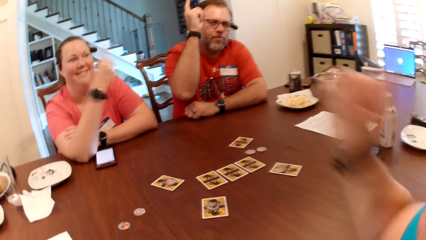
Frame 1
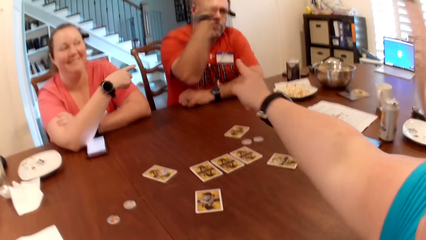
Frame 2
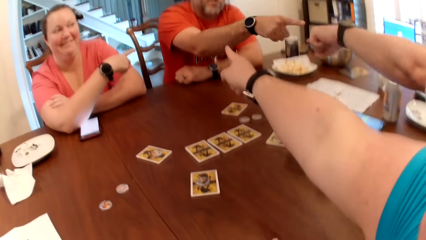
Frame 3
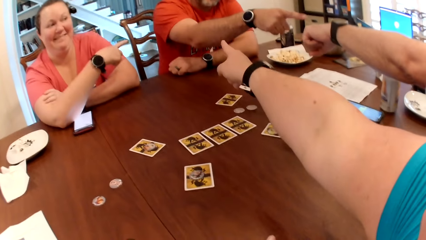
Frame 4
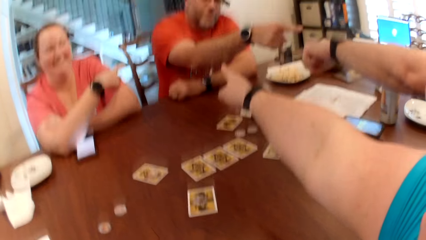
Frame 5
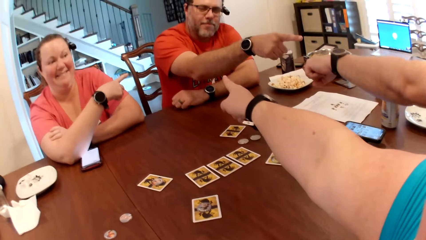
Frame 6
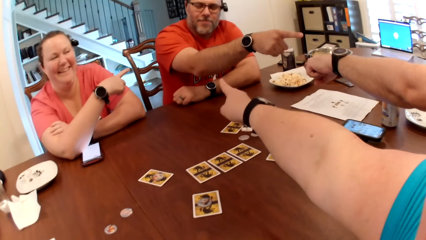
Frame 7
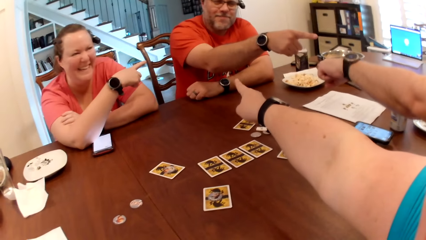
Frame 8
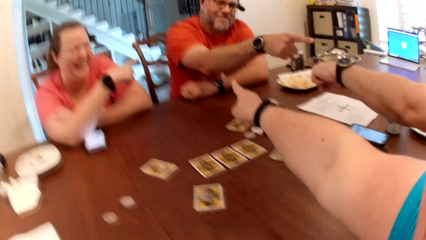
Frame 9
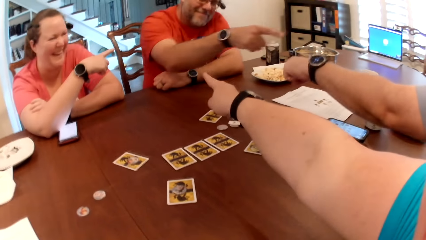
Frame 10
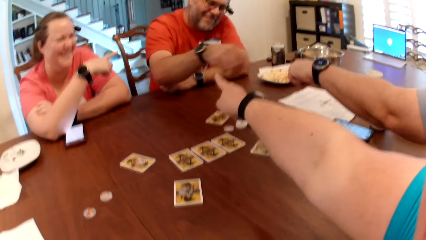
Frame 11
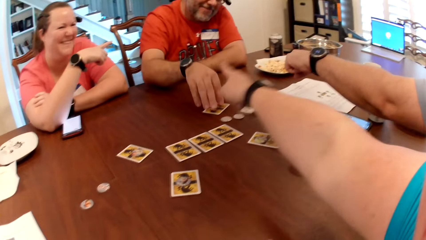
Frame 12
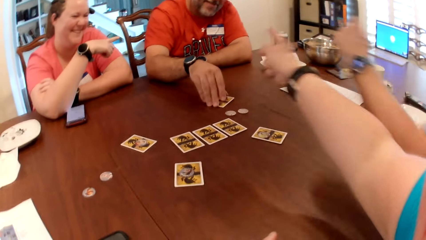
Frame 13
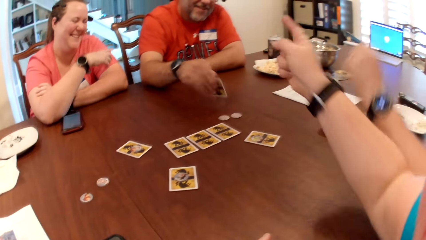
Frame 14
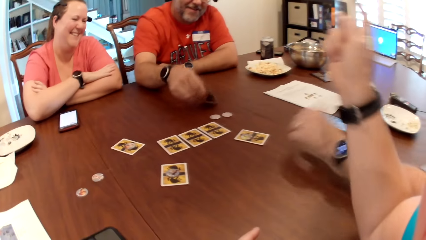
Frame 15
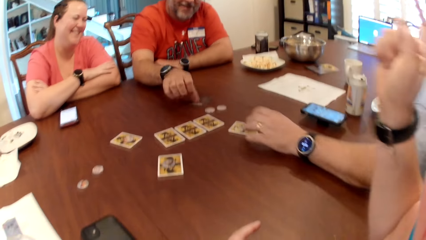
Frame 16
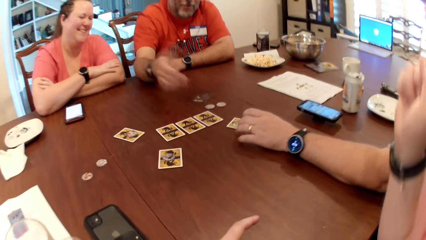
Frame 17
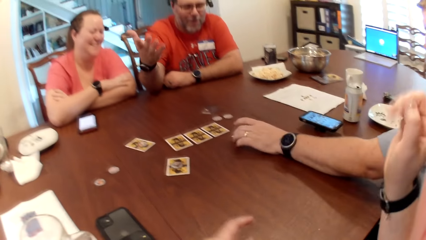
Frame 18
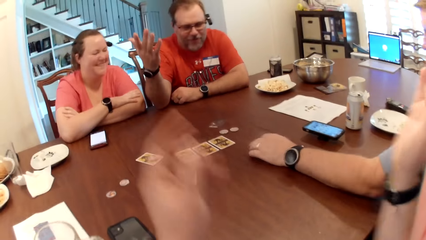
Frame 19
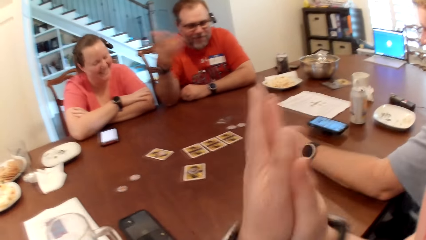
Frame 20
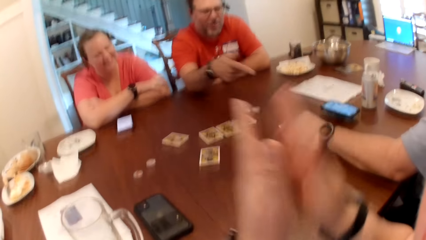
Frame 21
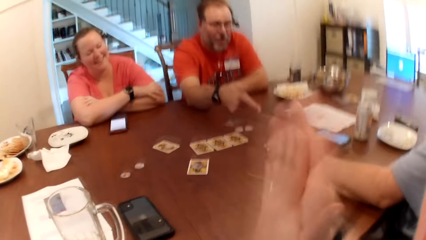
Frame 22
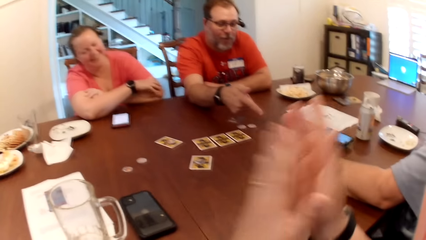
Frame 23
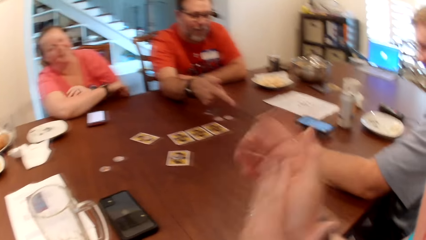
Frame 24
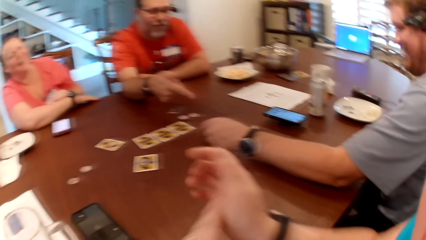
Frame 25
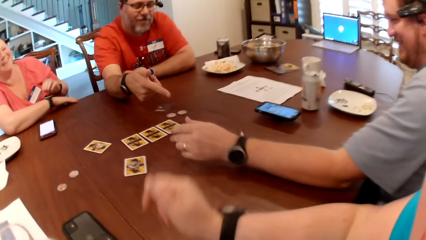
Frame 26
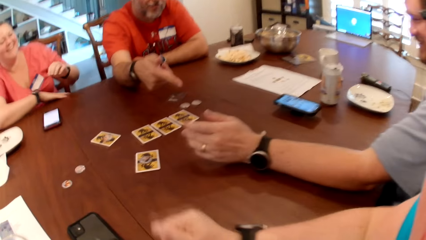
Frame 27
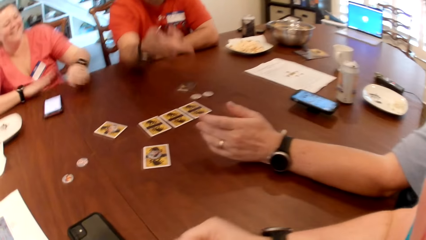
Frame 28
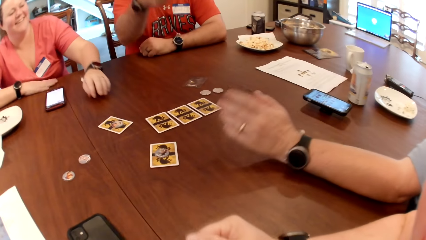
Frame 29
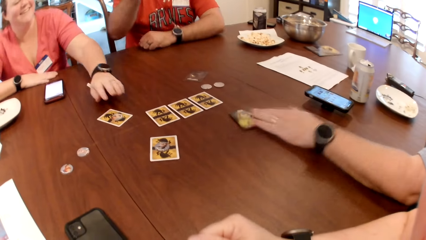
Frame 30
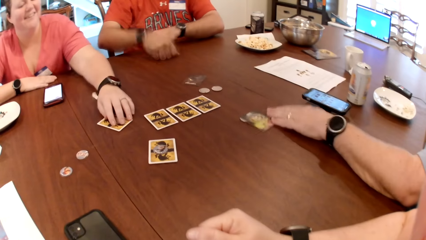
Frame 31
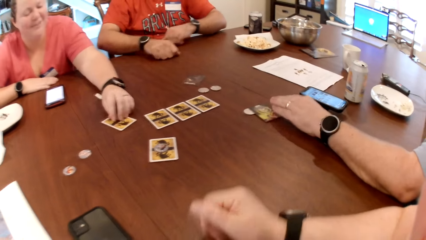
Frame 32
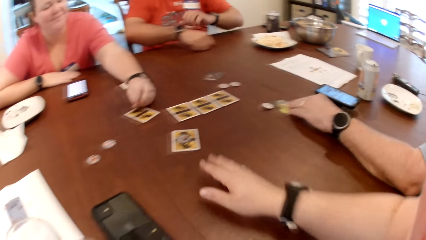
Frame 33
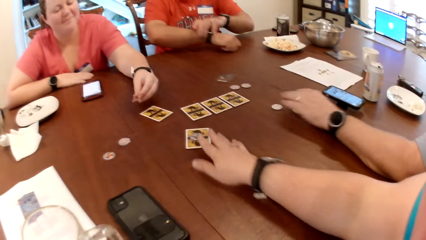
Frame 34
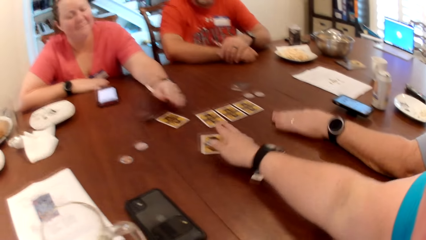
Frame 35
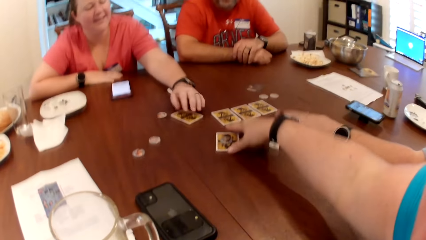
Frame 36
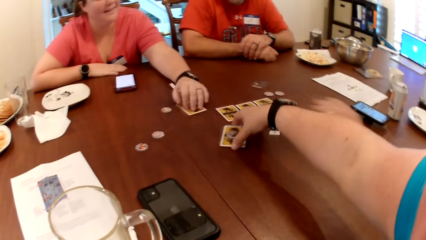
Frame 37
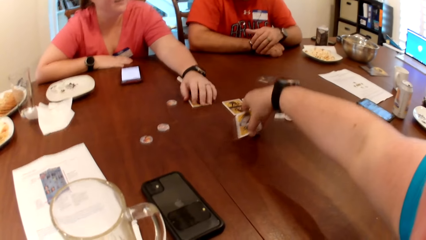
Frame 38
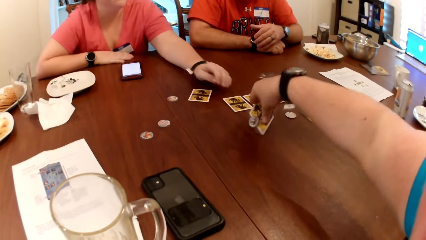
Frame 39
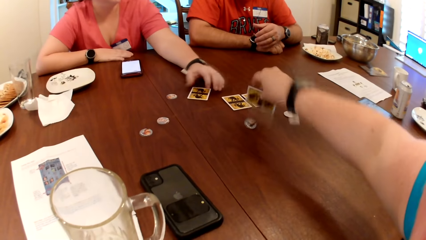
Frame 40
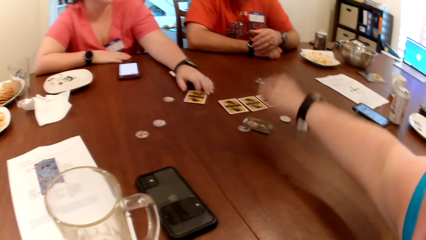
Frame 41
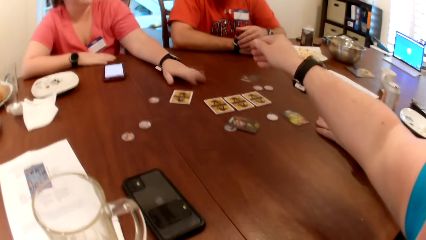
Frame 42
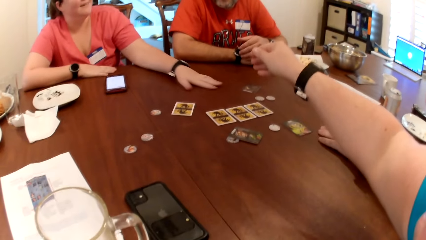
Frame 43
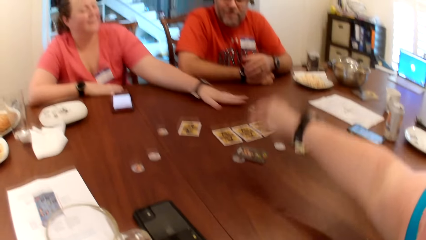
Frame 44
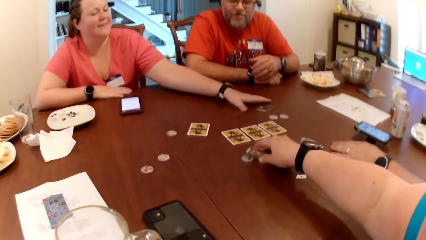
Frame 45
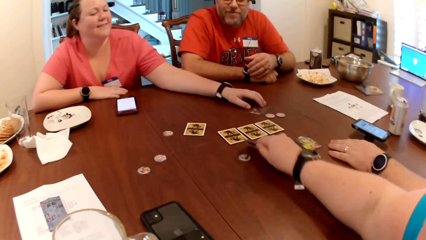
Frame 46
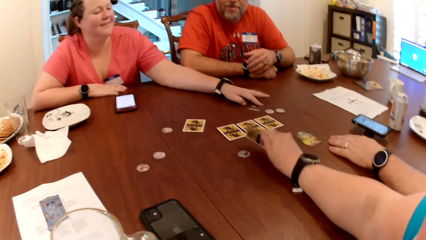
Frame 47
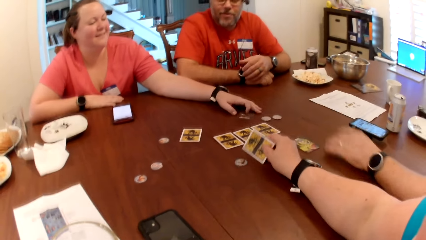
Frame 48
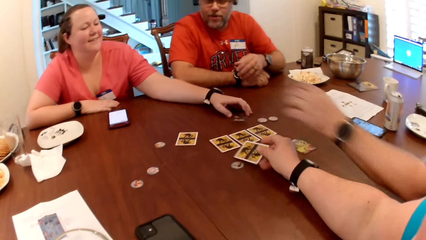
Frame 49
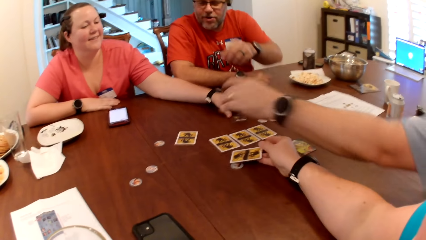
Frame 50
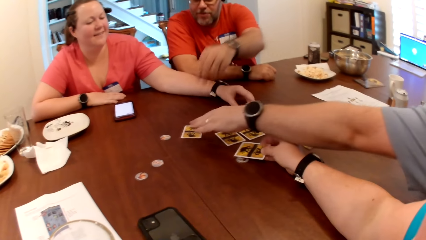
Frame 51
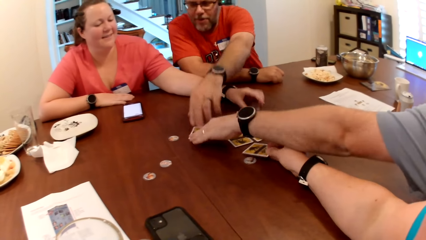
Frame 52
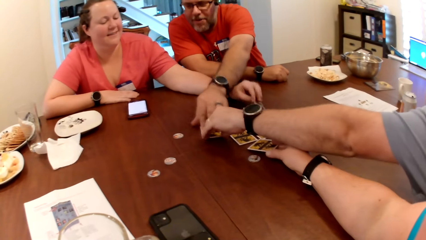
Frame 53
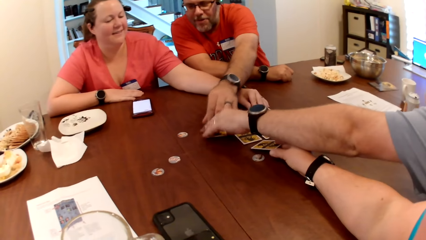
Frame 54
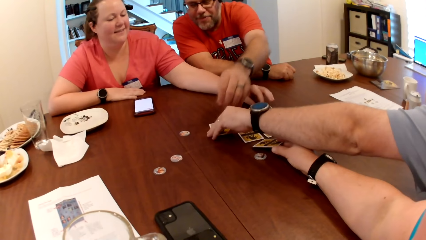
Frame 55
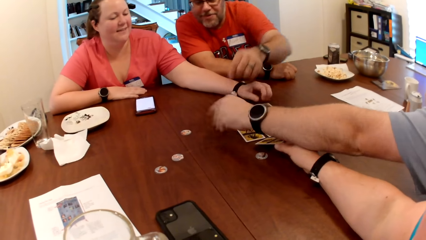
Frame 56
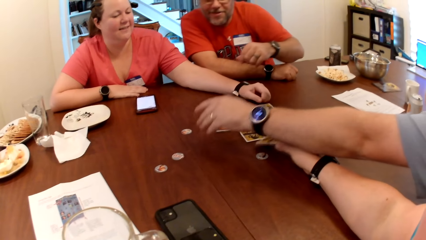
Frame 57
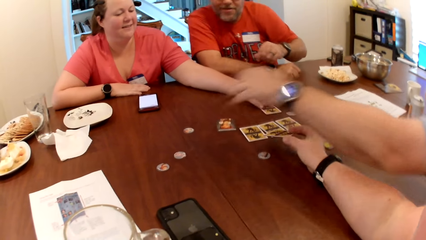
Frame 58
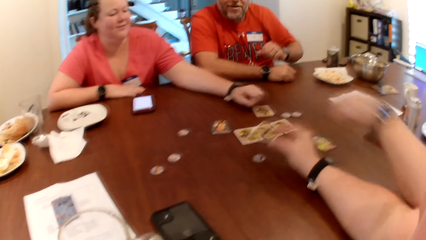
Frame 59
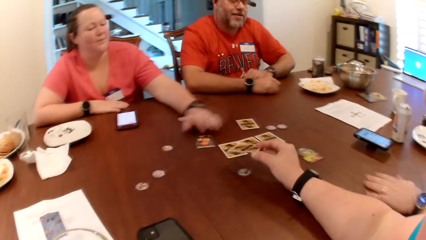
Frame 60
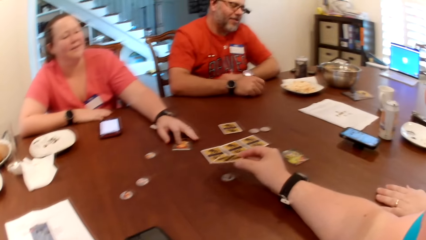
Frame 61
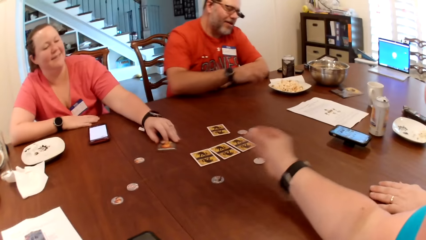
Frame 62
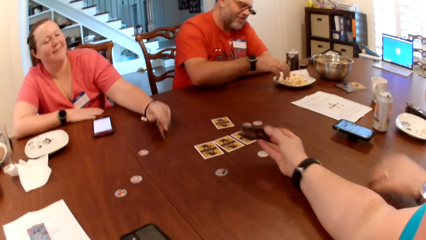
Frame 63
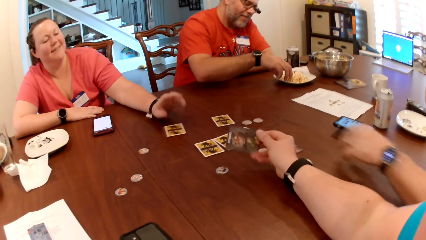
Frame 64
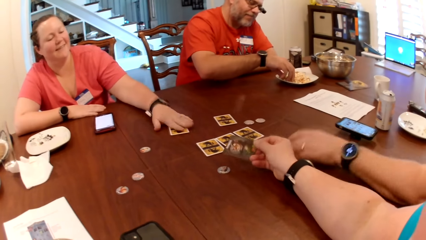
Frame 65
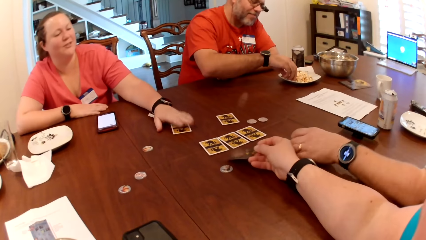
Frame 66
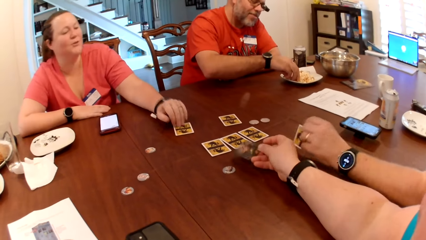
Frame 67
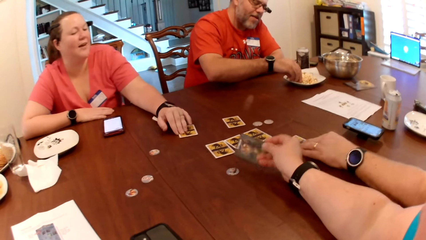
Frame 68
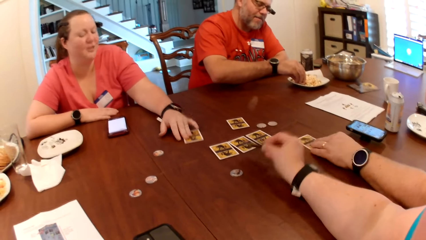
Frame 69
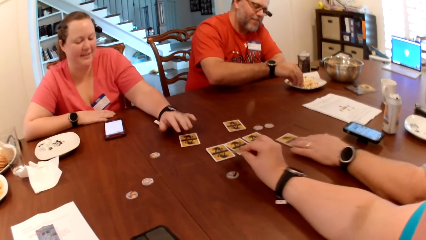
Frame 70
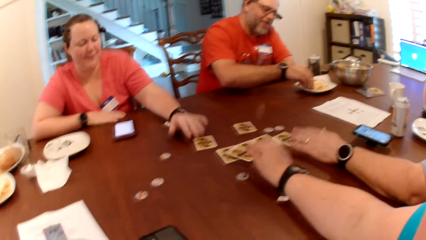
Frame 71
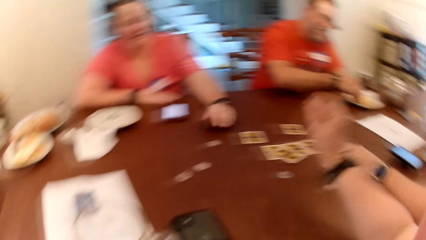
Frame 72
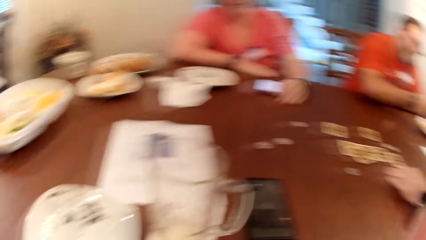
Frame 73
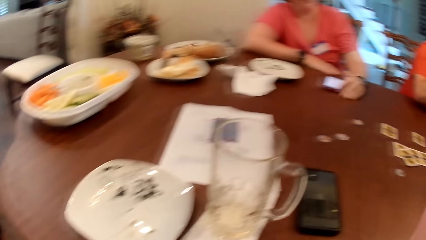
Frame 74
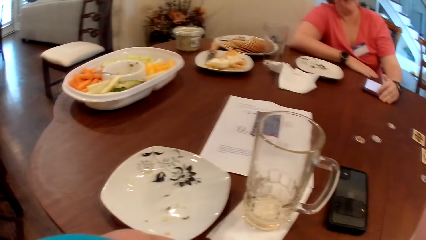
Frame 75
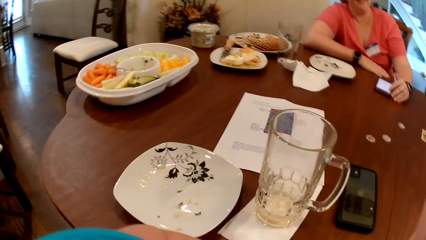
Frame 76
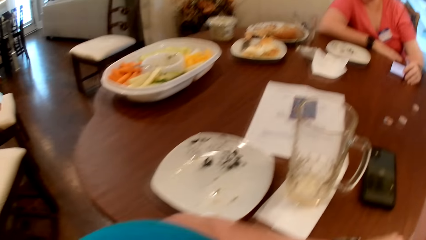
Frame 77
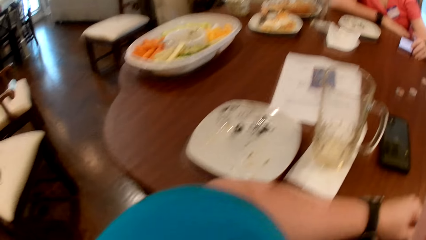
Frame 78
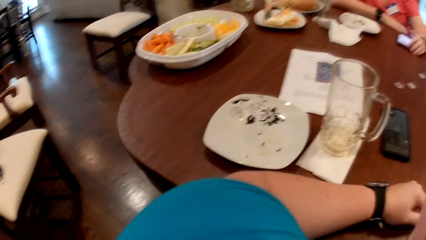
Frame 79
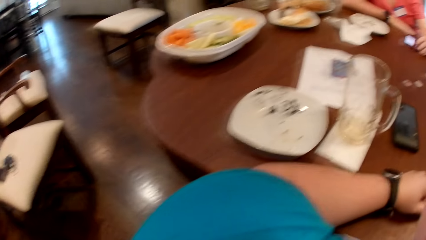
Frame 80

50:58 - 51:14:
The camera wearer points at a man with her right hand. A woman points at the man with her right hand. Another man points at a third man with his right hand and points at the first man with his right hand. The first man interacts with the woman, the second man and the camera wearer. The third man flips the card on the table with his right hand. The camera wearer laughs. The second man grabs a card on the table with his left hand. The camera wearer claps her hands. The second man flips the card on the table with his left hand and moves the card on the table with his left hand. The woman picks up a coin on a card with her left hand. The second man moves some coins on the table with his left hand. The woman drops the coin on the table with her left hand. The camera wearer plays card games. The woman moves the card on the table with her left hand. The camera wearer flips the card on the table with her right hand. She drops a coin on the table from the card in her right hand. She drops the card on the table with her right hand. The woman touches the card on the table with her left hand. The camera wearer flips the card on the table with her right hand. The second man touches the card on the table with his left hand. The woman flips the card on the table with her left hand. The third man touches the card on the table with his left hand. The camera wearer holds the card in her right hand. The second man flips the card on the table with his left hand. The camera wearer converses. The woman flips the card on the table with her right hand. The camera wearer plays card games. The second man flips the card on the table with his left hand and moves the card on the table with his left hand. The camera wearer adjusts a camera on her head with her right hand.
